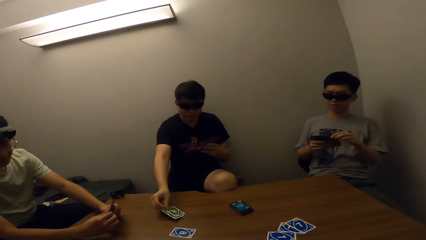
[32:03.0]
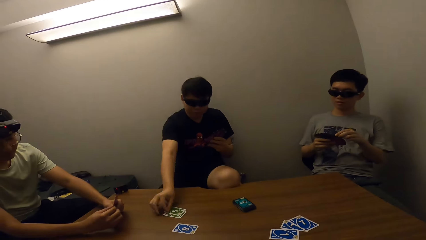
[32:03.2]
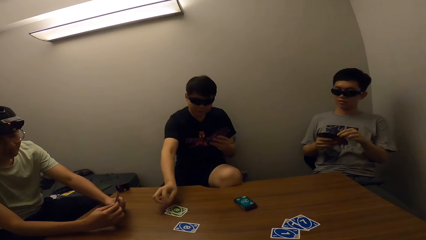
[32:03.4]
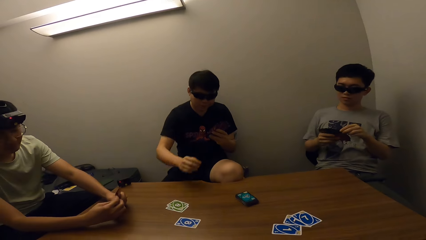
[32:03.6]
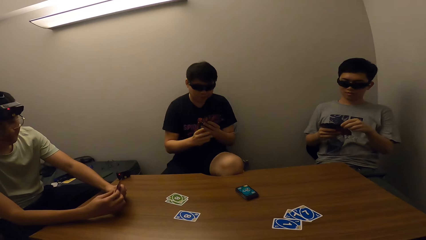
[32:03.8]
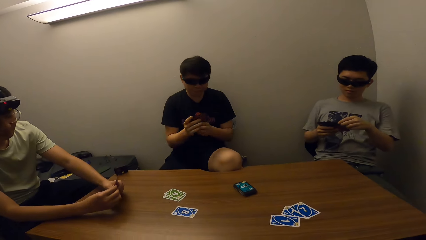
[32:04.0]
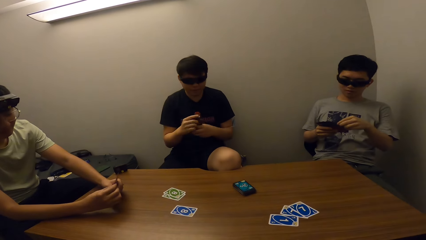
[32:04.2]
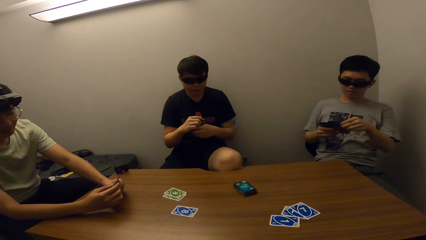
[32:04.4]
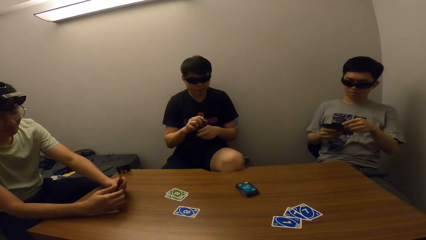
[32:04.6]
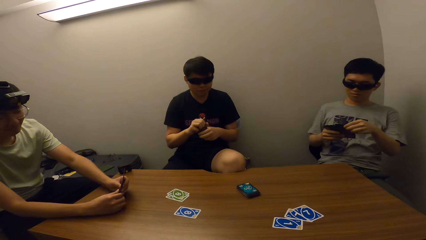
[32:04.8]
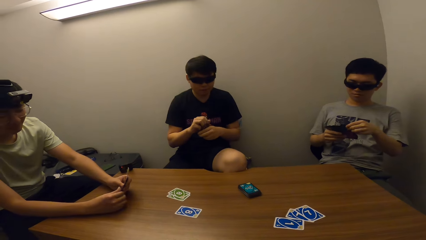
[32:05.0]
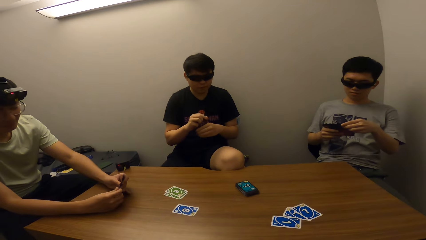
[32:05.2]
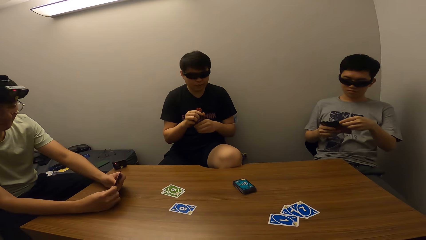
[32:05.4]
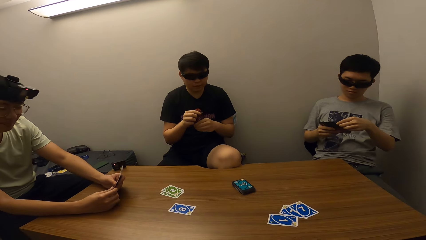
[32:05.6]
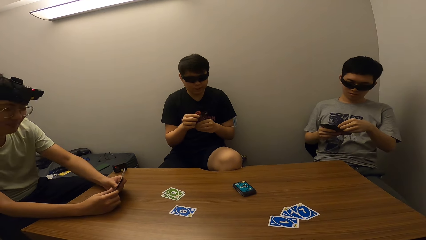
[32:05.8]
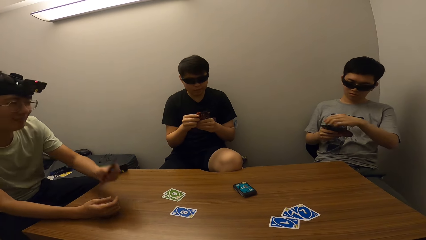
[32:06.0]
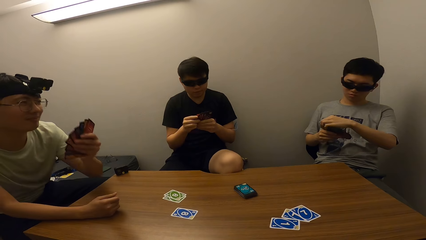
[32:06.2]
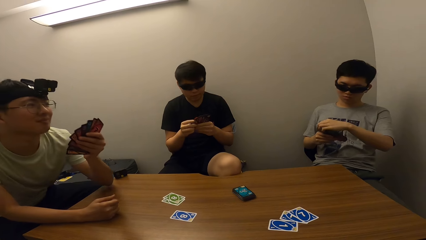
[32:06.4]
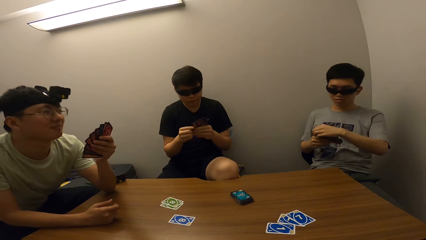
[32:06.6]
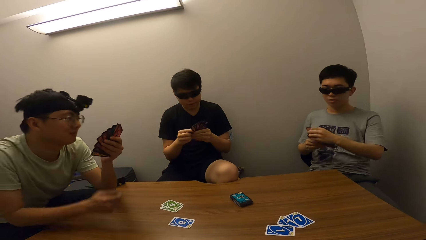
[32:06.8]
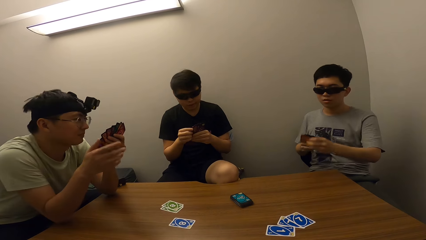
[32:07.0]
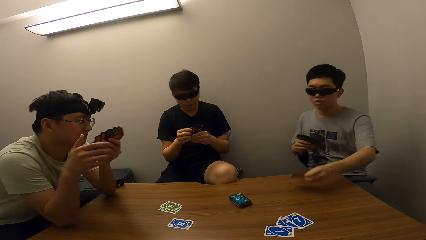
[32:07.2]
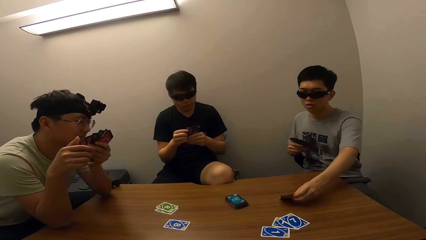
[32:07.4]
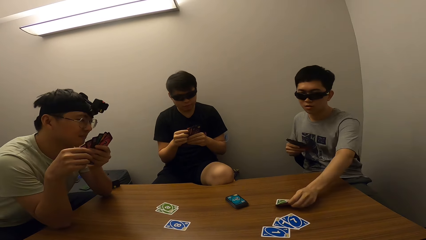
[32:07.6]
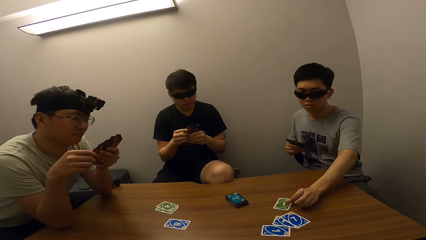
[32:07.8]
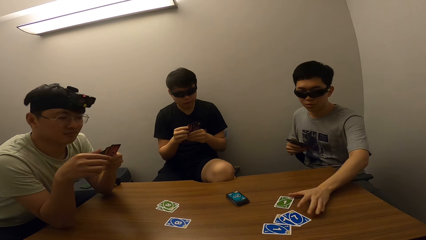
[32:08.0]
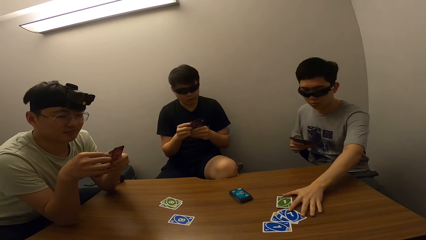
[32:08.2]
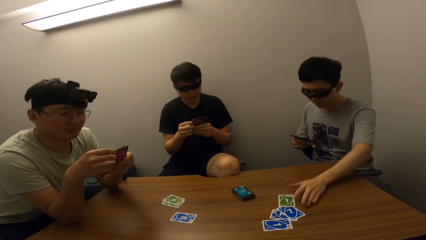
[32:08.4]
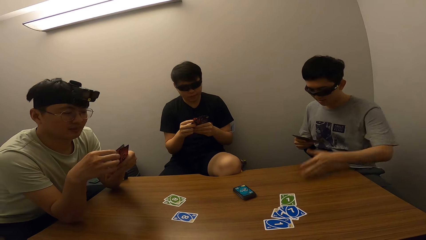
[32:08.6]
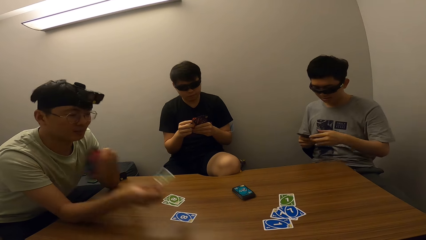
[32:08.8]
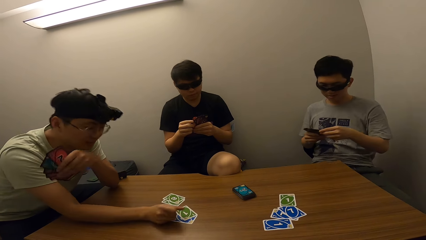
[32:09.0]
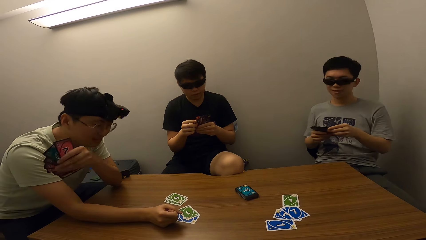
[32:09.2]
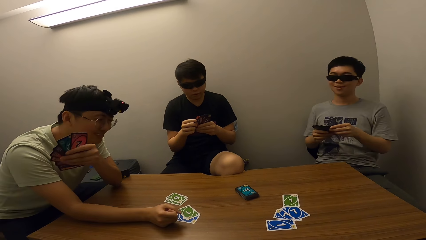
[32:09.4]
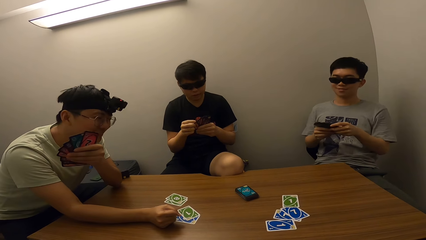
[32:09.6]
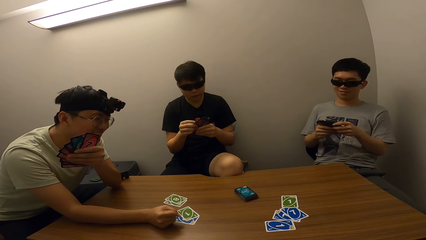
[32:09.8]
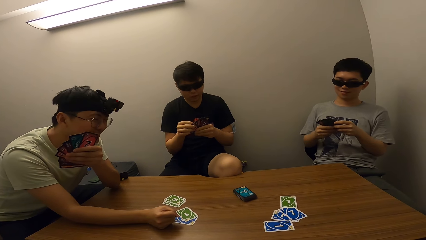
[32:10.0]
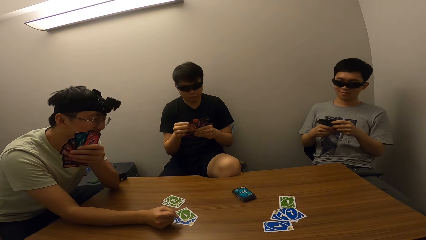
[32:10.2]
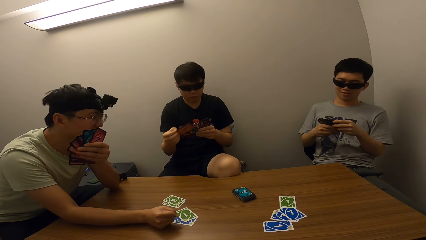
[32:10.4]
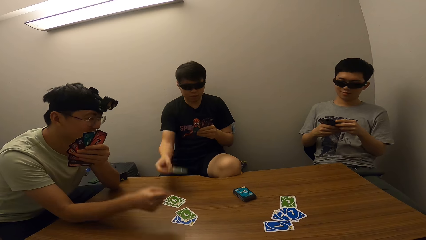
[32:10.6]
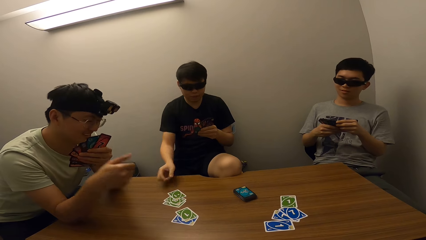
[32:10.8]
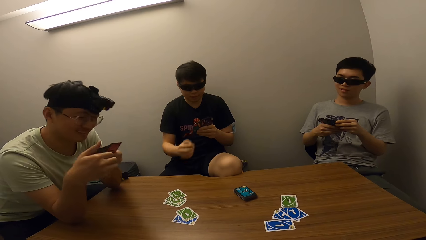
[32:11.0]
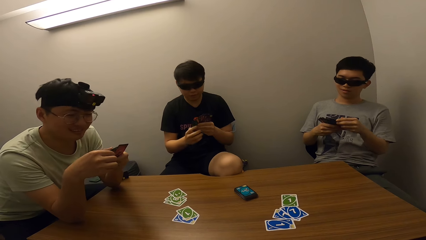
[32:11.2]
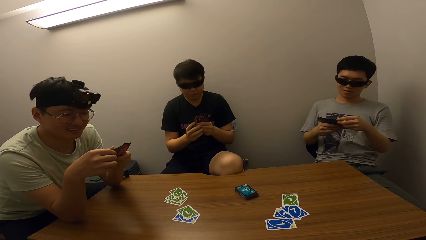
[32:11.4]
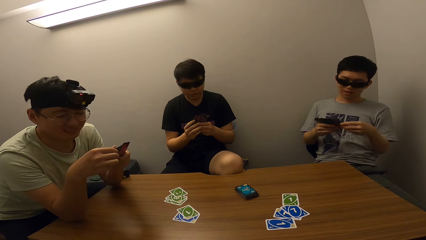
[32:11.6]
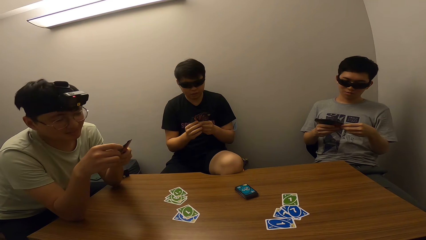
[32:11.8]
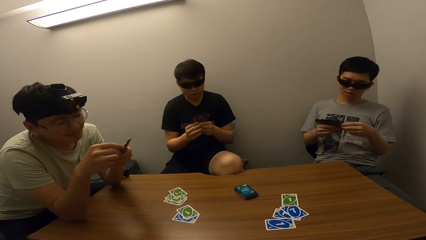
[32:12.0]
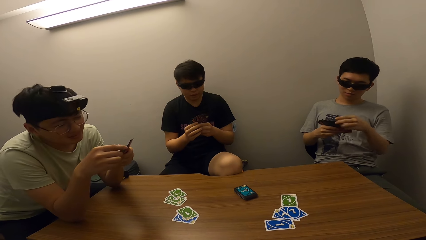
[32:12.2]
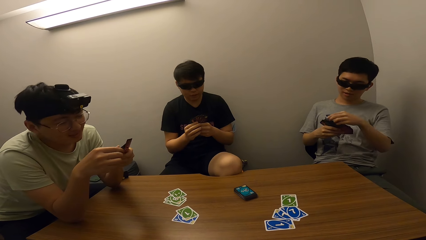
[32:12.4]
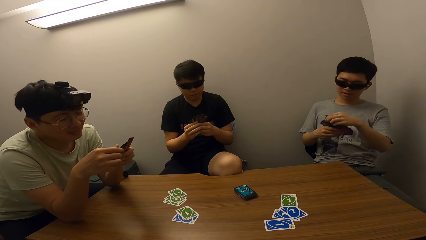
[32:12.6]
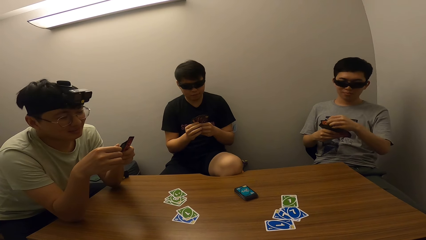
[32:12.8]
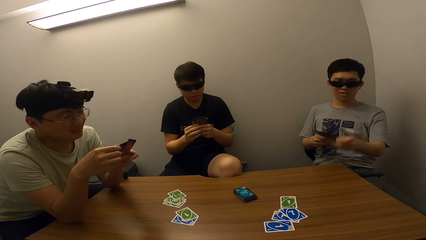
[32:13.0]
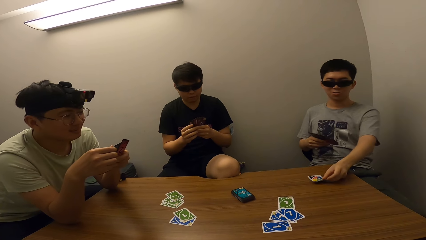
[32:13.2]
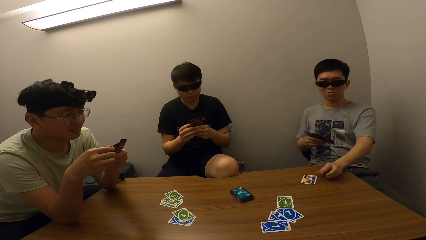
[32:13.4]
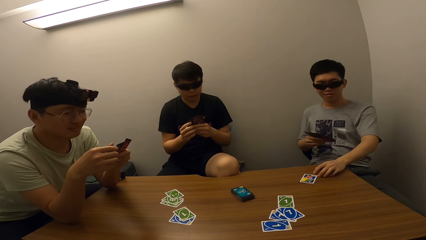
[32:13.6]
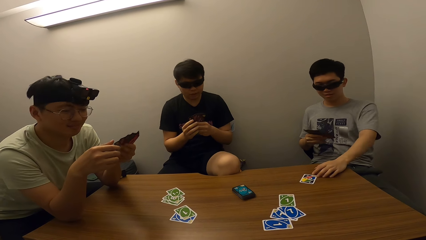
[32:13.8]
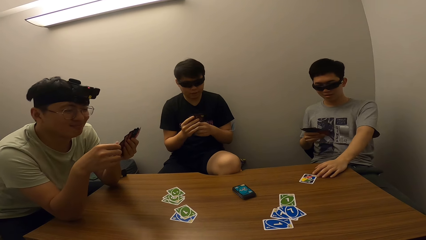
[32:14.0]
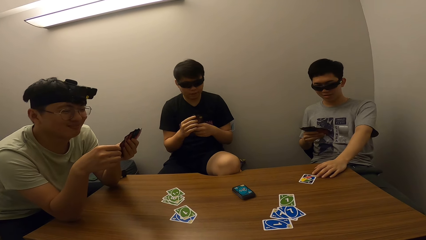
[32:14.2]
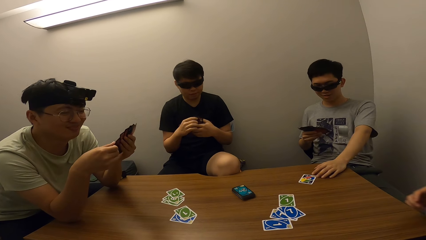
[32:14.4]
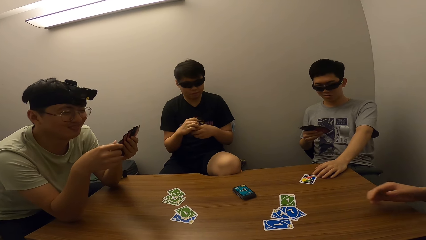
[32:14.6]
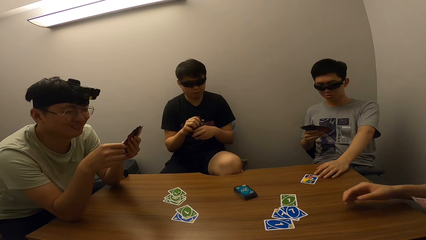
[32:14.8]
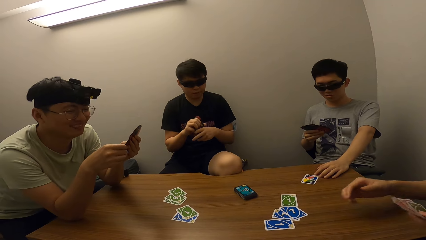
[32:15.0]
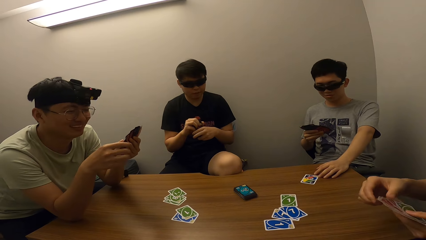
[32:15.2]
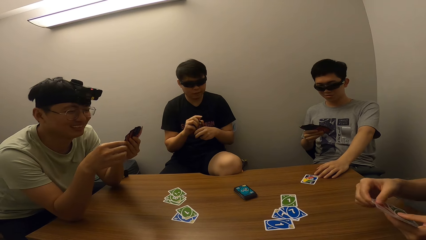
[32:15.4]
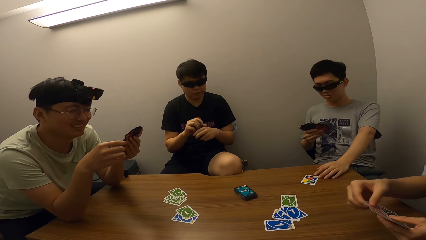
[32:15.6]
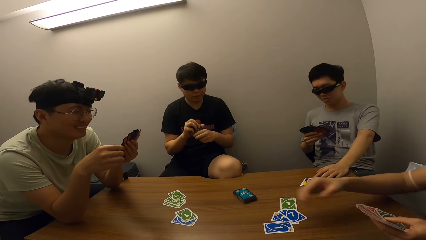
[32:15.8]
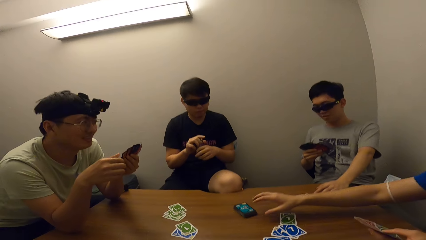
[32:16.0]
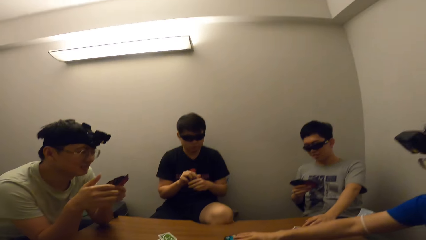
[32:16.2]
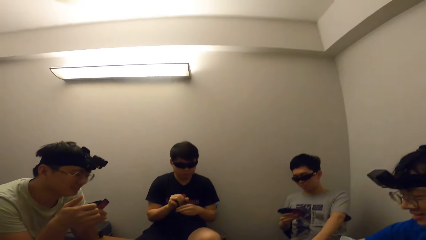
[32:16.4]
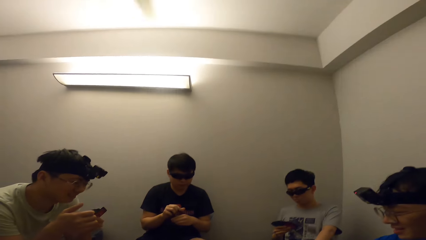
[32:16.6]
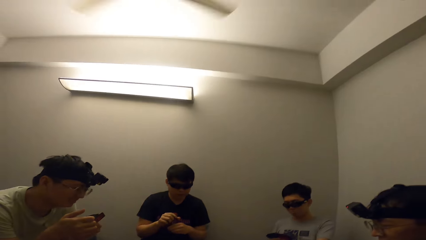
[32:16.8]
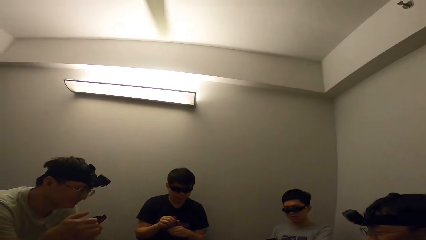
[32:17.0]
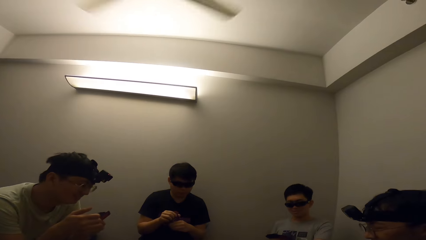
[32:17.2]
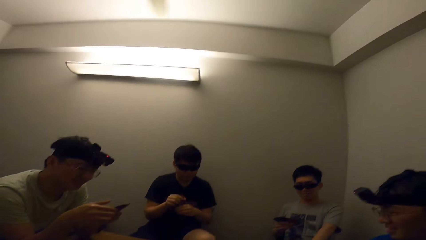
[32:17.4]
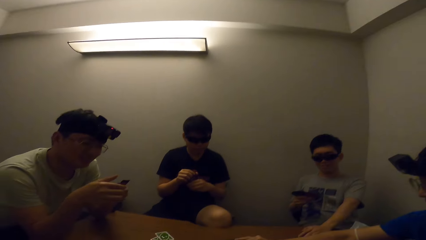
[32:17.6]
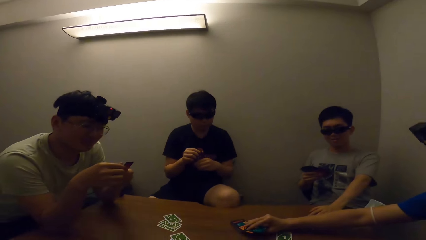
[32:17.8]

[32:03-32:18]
A person puts cards on the table. Another person leans forward. A third person puts a card on the table and pushes the cards. The second person puts a card on the table. The first person puts a card on the table. The third person puts a card on the table. The third person puts a card on the table again. A fourth person reaches for a card on the table. A man holds a pack of cards on the table.
